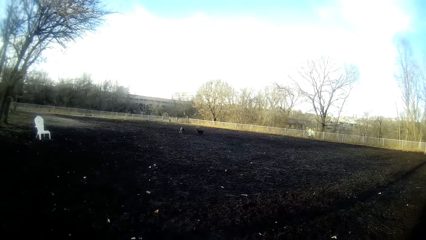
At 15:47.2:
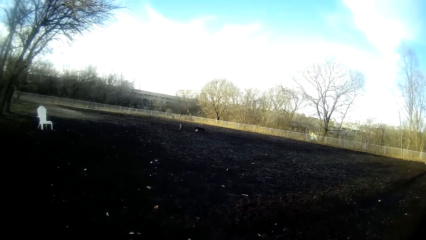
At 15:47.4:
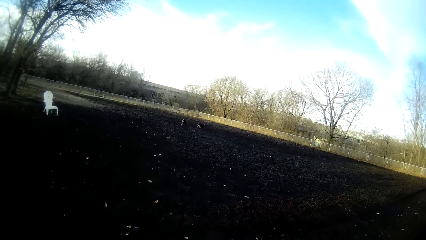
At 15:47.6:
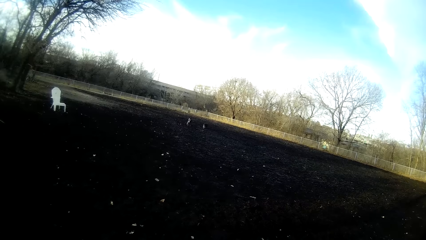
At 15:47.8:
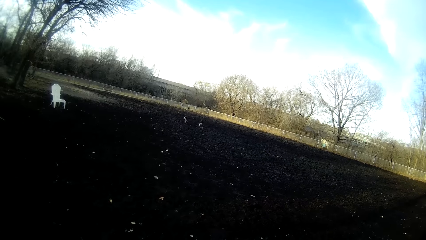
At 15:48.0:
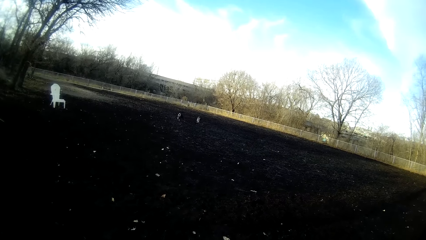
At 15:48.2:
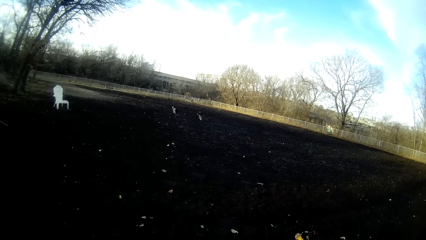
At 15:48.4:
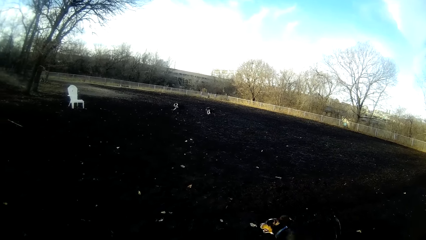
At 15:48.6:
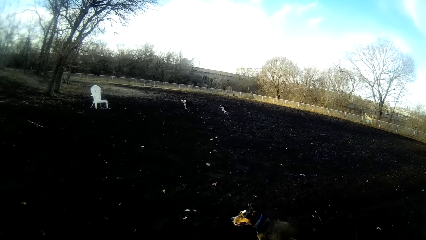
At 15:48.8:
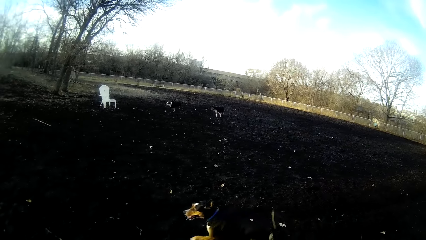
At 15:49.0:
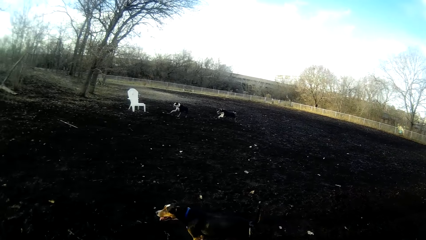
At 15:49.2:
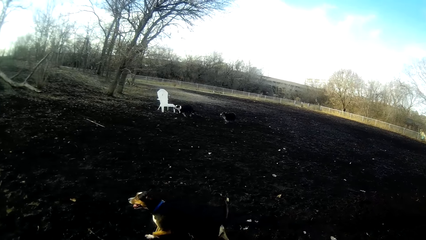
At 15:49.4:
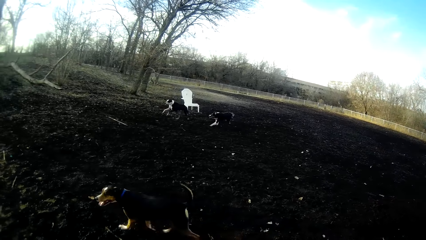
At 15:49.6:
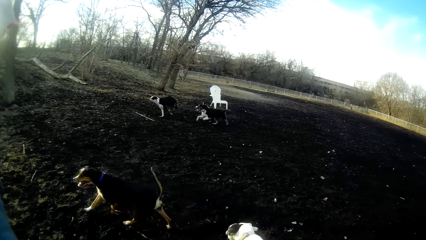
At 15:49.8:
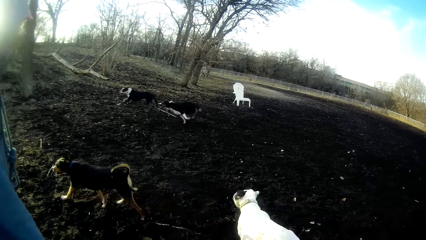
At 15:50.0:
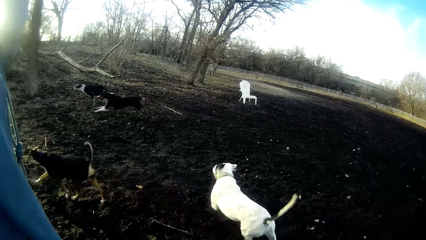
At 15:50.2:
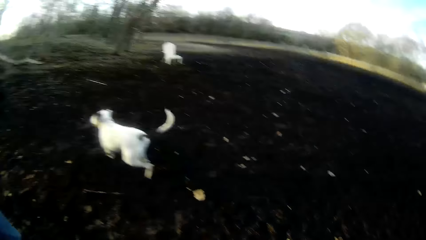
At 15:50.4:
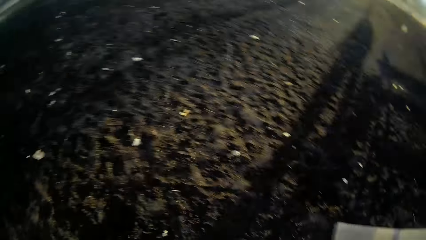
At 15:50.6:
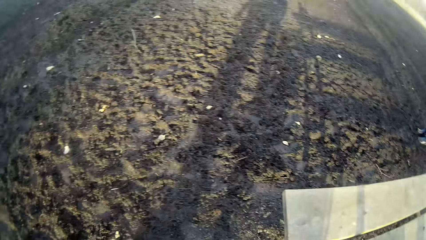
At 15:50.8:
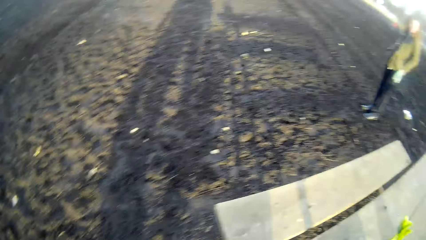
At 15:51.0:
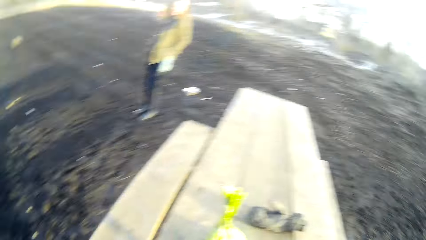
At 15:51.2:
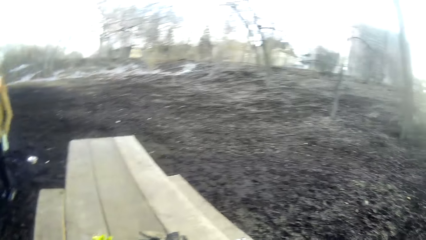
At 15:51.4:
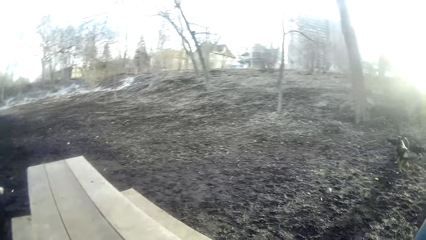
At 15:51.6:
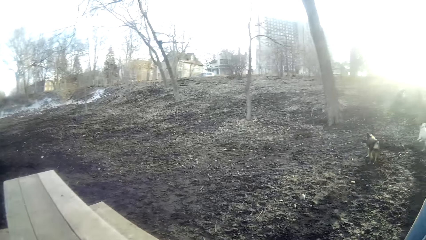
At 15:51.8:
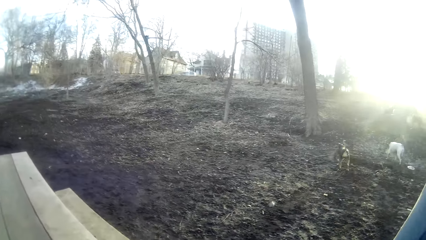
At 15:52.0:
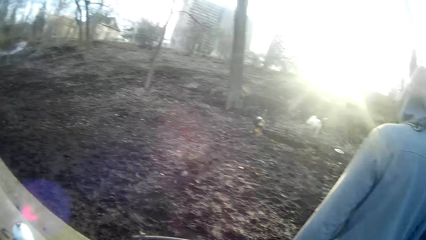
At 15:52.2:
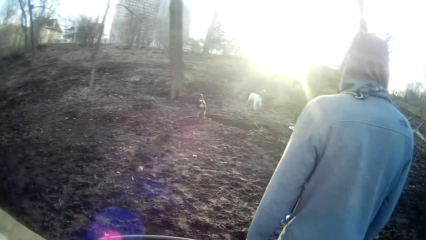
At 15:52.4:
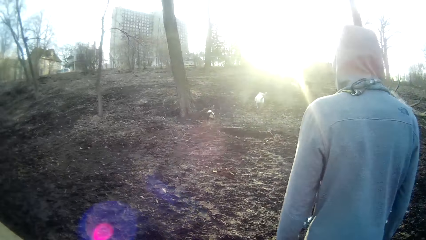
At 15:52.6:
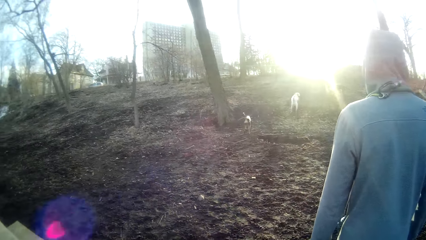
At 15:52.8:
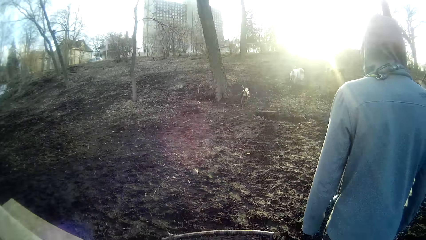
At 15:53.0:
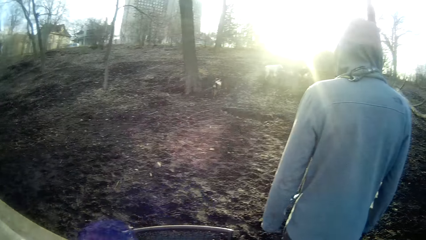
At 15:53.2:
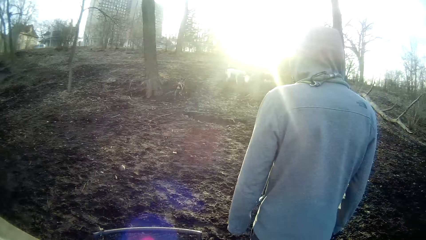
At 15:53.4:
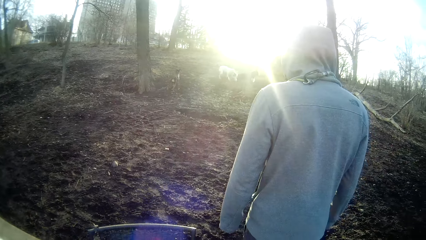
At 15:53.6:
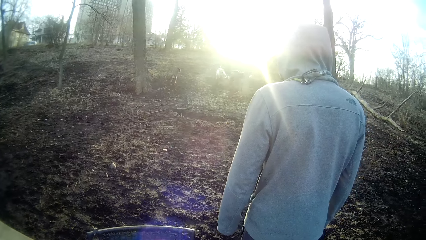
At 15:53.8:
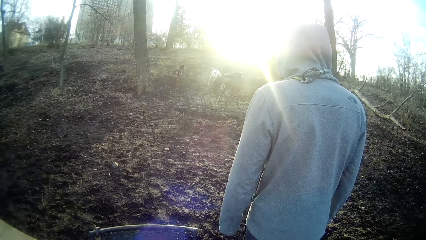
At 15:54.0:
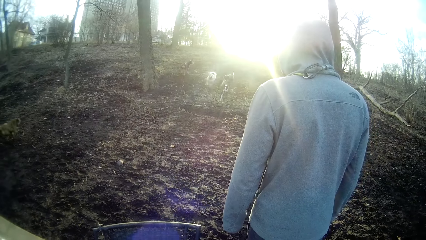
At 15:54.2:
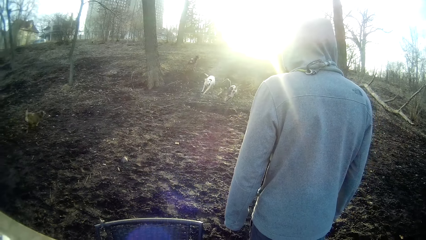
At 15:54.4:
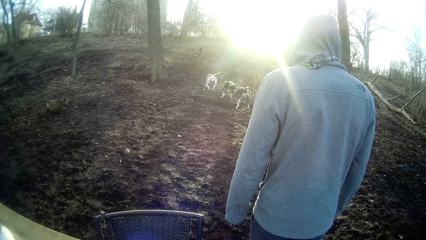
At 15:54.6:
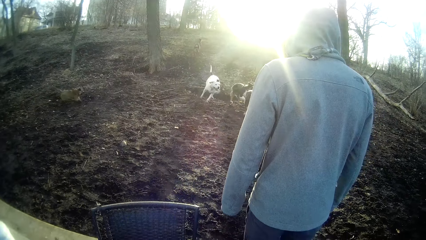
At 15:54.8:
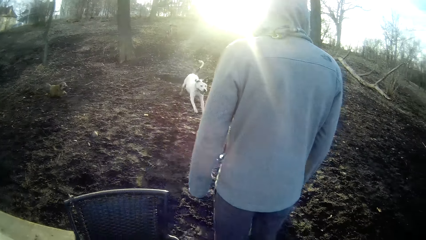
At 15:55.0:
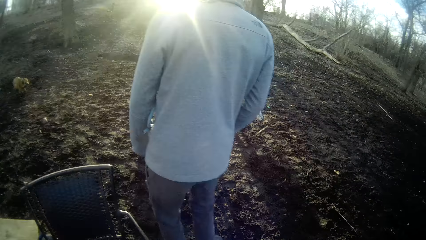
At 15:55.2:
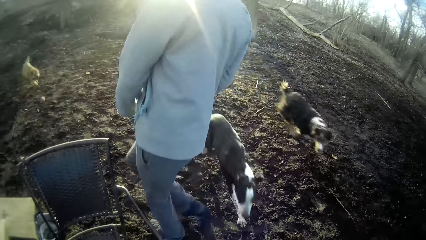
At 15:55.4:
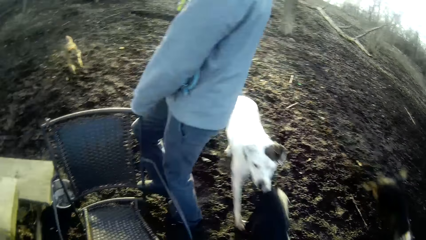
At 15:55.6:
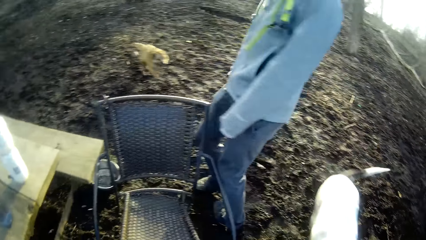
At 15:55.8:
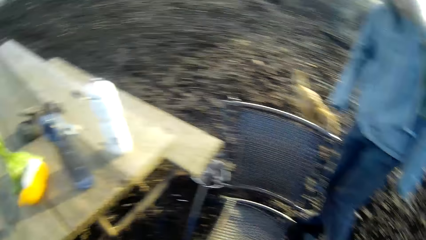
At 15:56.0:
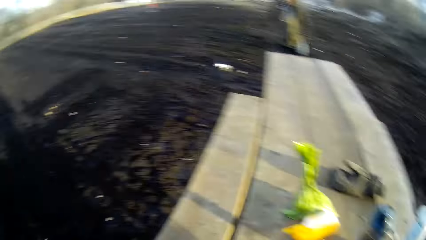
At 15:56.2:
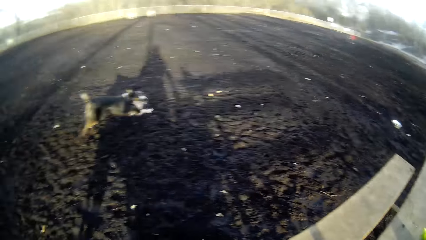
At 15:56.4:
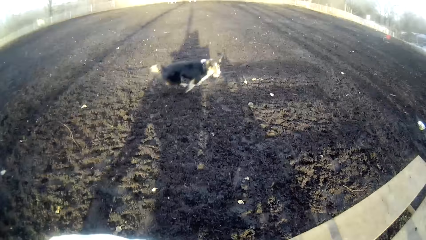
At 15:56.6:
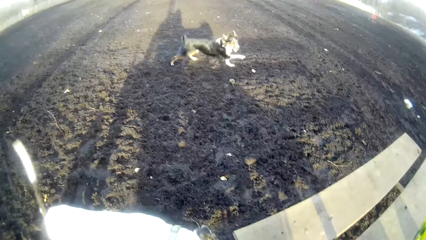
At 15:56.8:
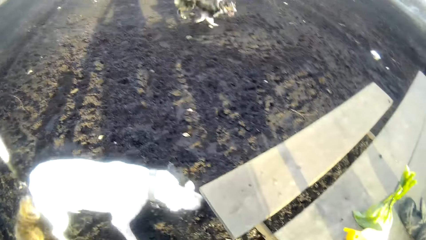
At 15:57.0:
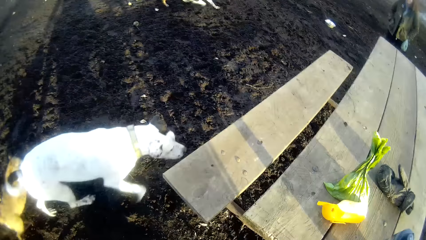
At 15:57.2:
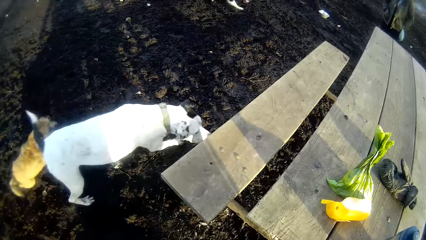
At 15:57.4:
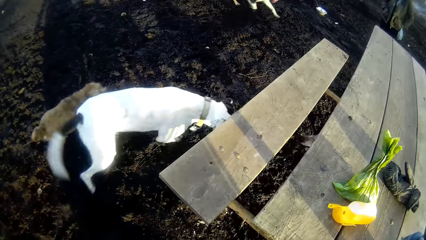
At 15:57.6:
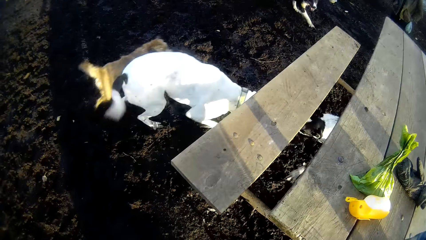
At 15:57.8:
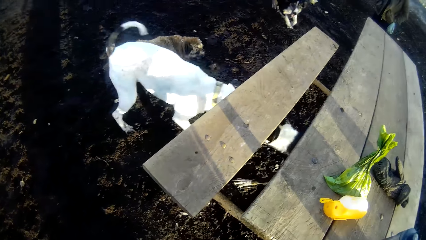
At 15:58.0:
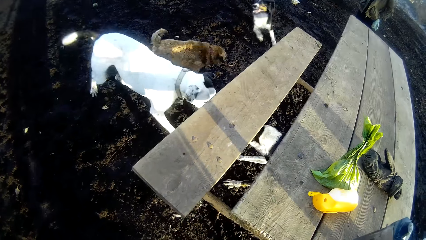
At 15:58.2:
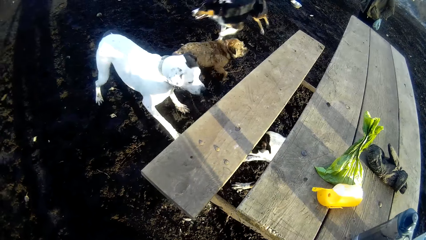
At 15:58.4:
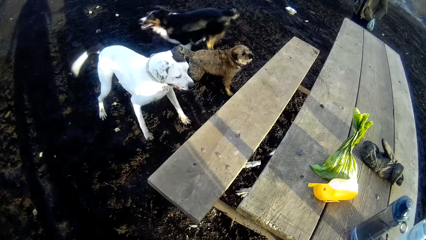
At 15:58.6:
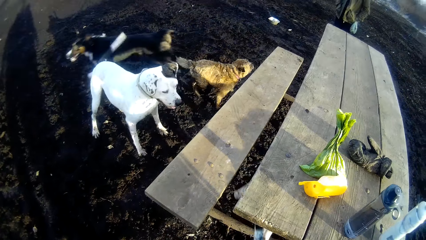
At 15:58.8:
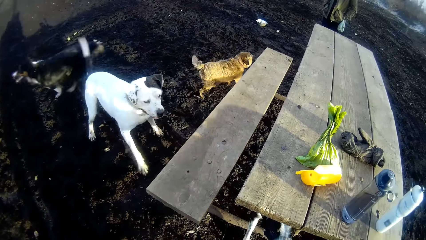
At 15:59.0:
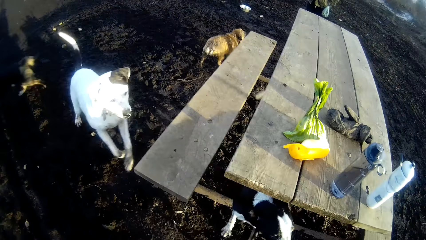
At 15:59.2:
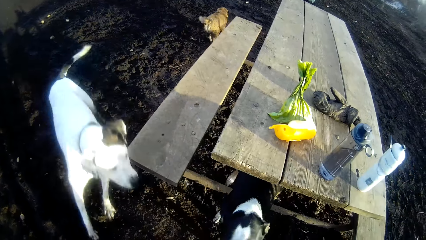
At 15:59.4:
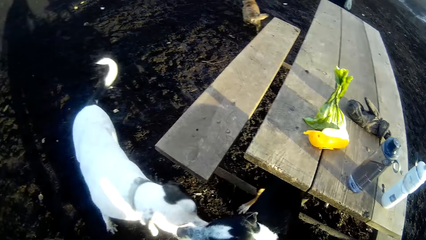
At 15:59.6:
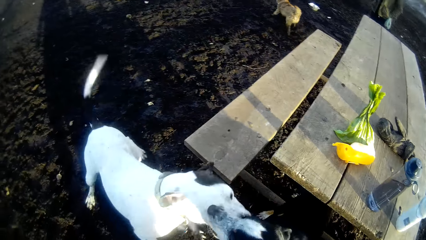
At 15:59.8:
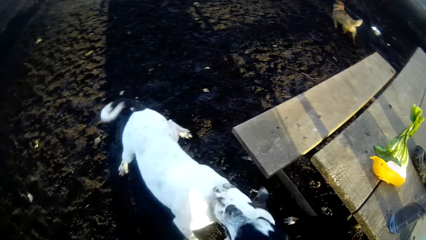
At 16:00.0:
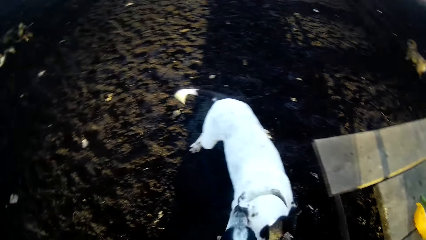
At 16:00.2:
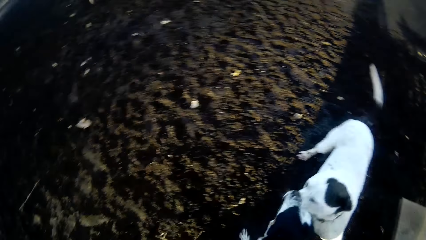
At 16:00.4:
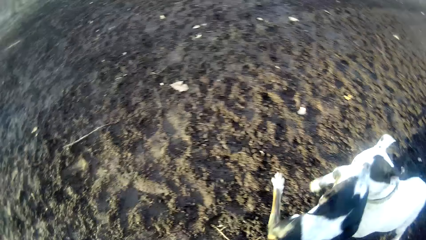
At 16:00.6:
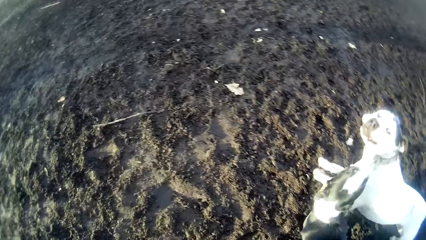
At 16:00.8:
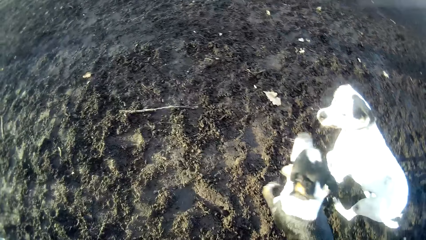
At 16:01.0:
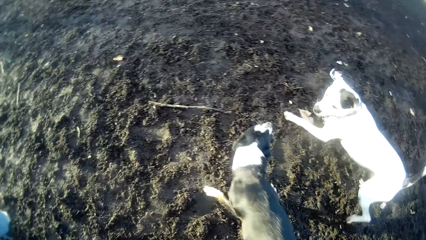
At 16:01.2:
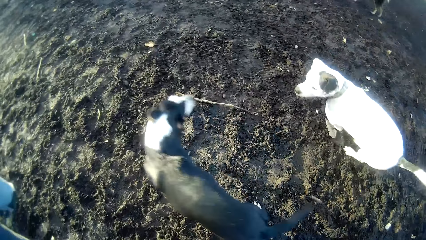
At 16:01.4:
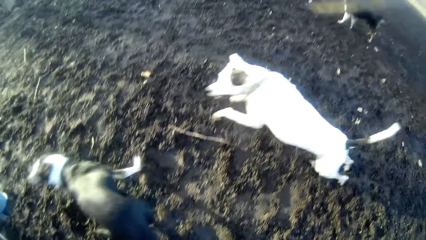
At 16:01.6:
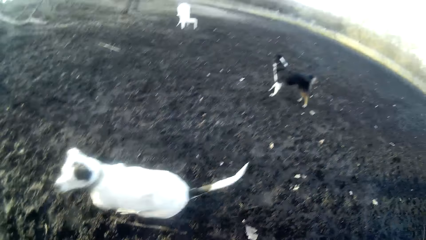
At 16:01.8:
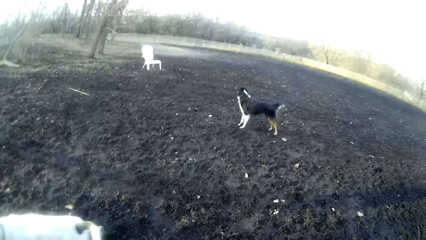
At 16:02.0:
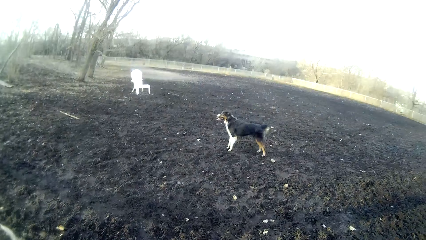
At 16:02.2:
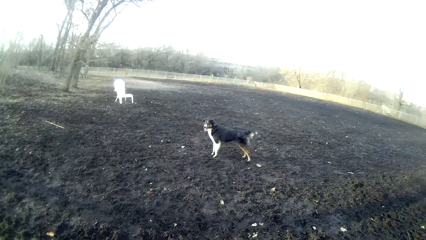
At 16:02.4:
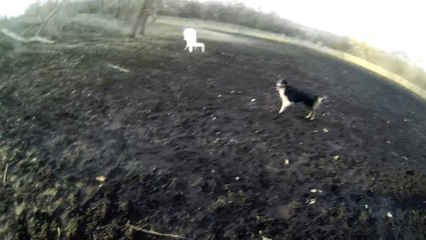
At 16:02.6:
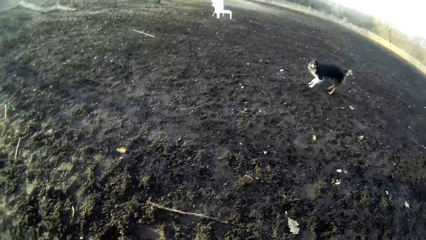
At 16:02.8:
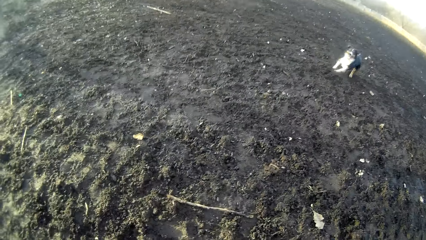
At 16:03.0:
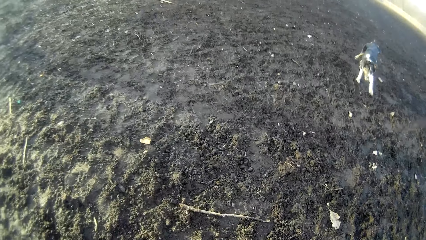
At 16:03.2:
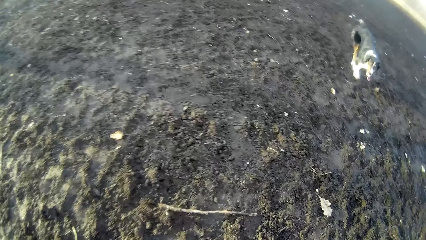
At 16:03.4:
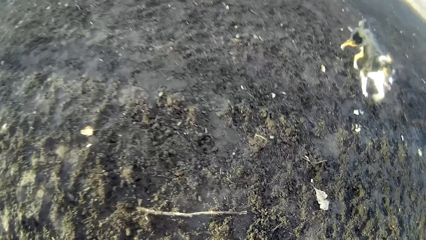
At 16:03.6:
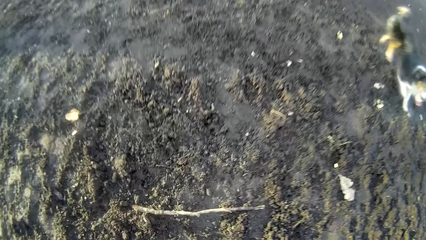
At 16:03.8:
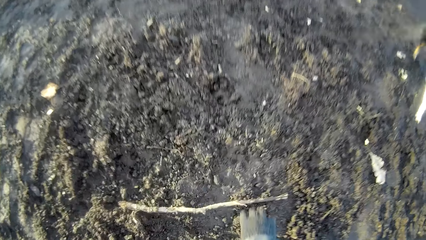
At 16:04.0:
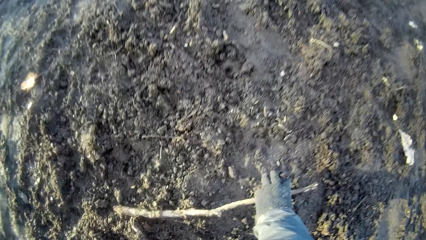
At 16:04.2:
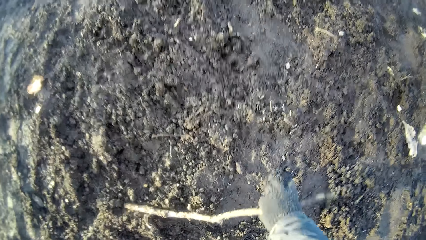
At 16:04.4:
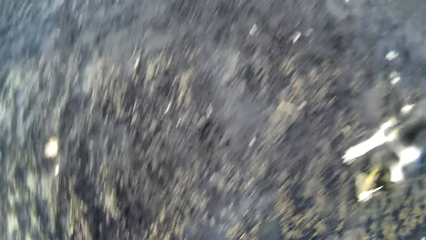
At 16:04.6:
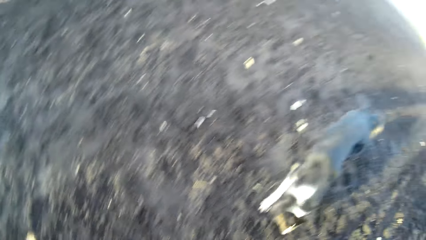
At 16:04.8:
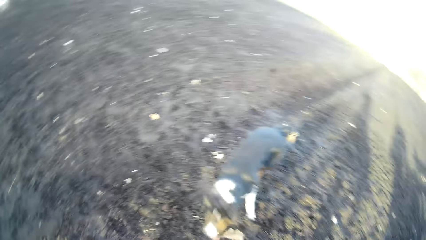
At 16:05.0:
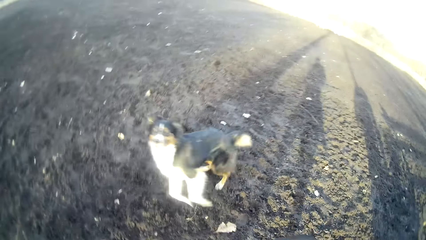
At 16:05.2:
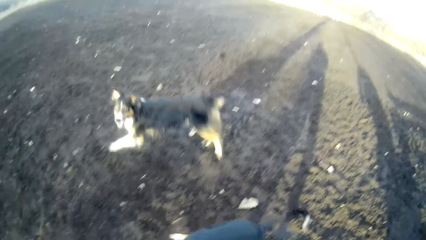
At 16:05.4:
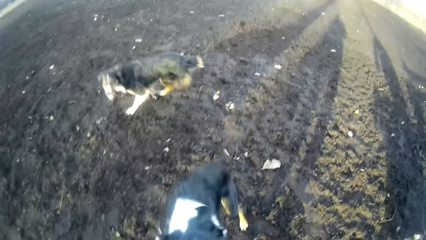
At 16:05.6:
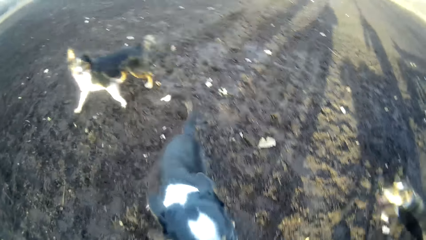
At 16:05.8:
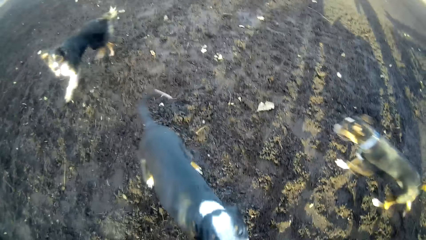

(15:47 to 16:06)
The camera wearer looks at the dog. He looks around. He looks at the dogs. A dog plays on the field. Another dog plays on the field. A third dog plays on the field. A fourth dog plays on the field. The camera wearer picks up a twig from the ground with his right hand.
